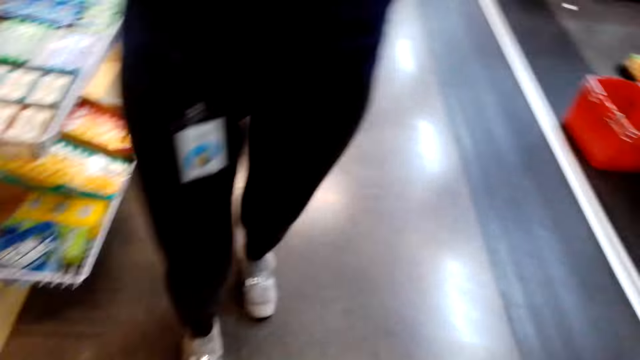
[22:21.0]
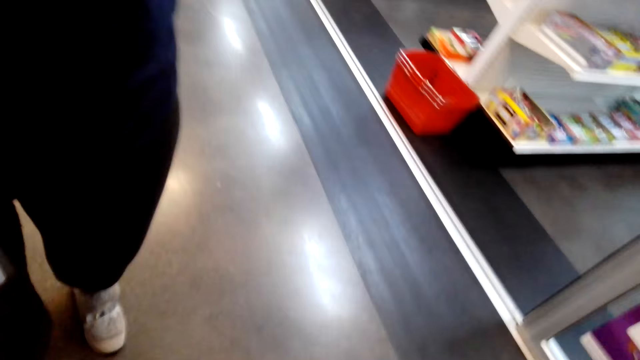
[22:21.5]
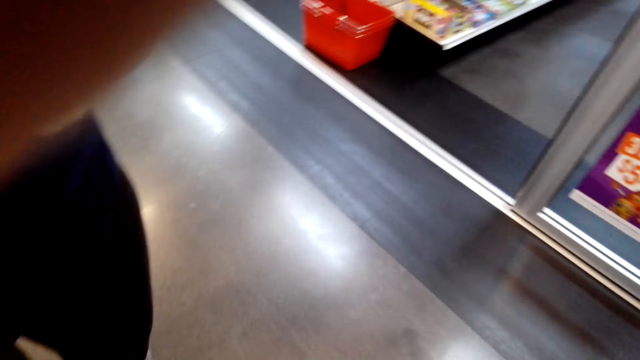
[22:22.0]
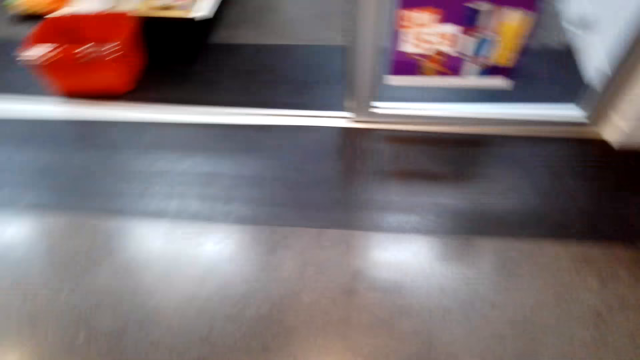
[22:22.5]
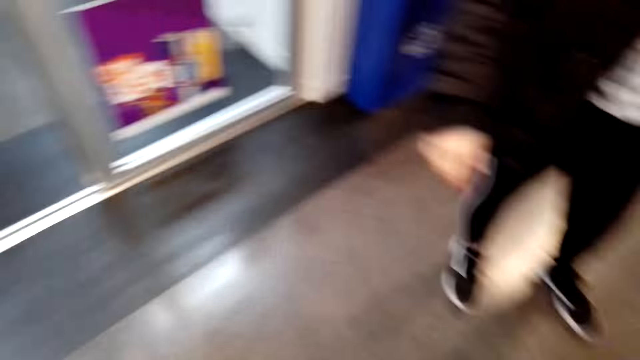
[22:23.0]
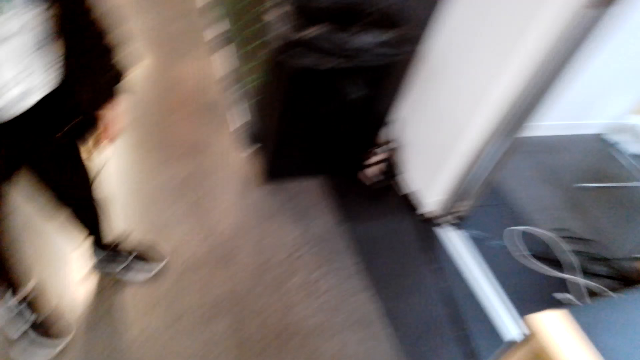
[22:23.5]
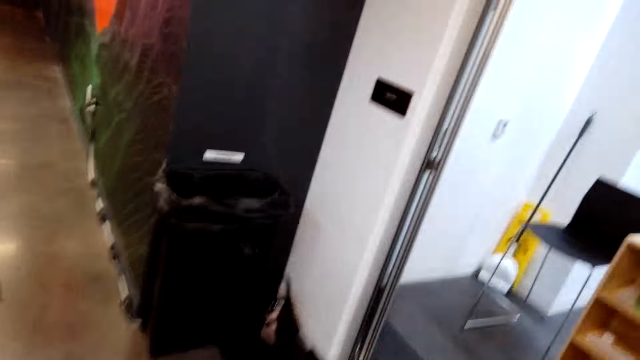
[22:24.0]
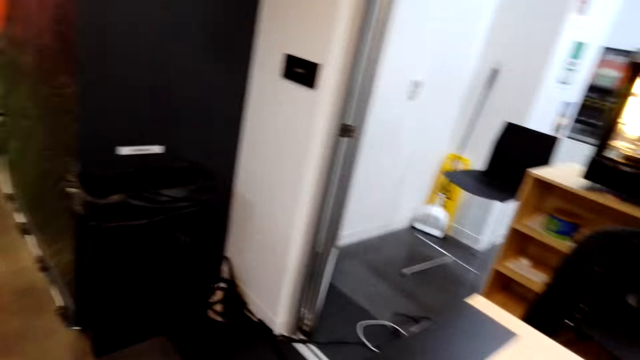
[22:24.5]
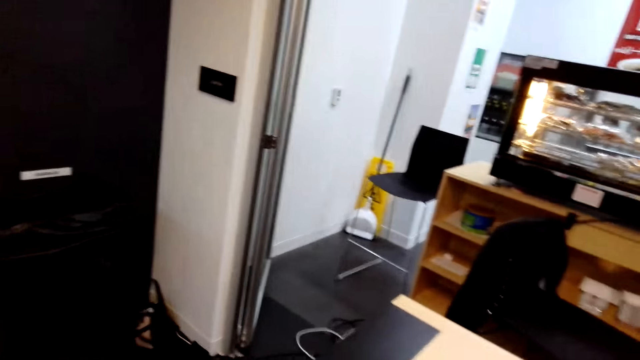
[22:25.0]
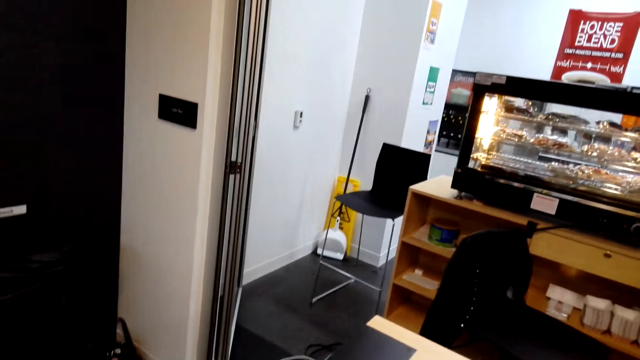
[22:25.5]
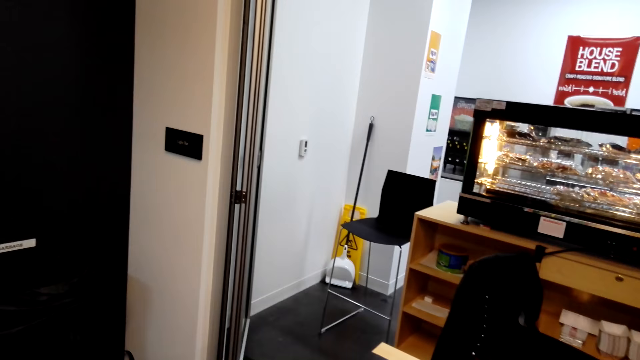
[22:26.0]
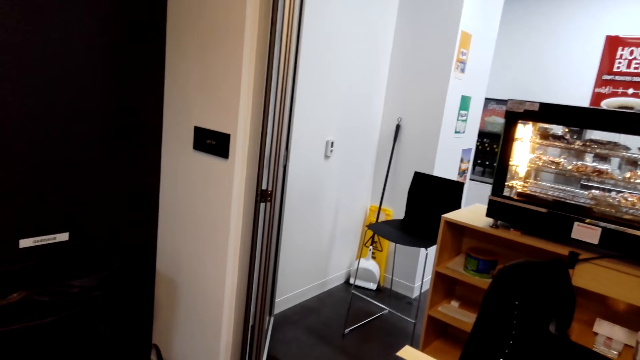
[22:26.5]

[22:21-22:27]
The camera wearer walks around the shop.
